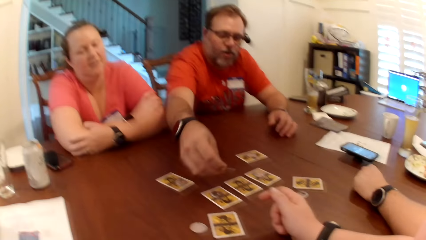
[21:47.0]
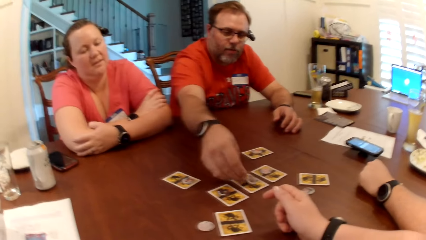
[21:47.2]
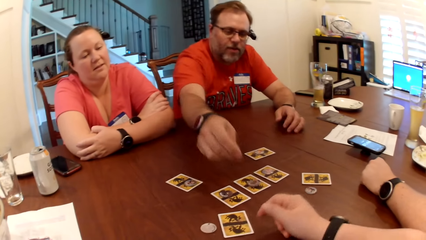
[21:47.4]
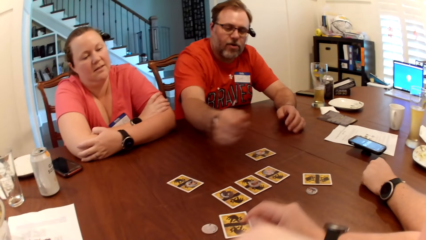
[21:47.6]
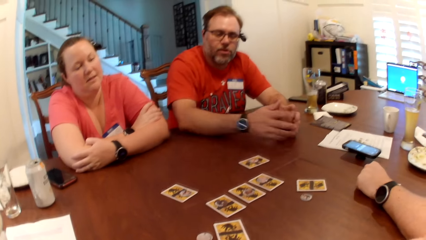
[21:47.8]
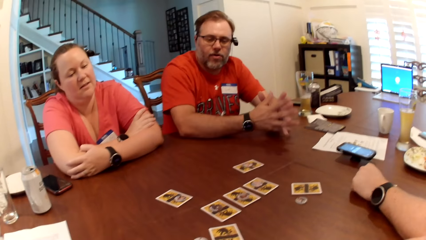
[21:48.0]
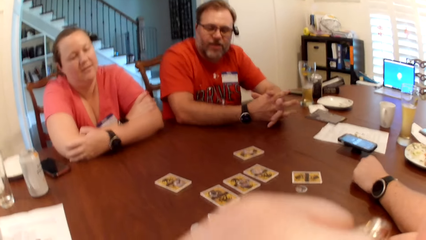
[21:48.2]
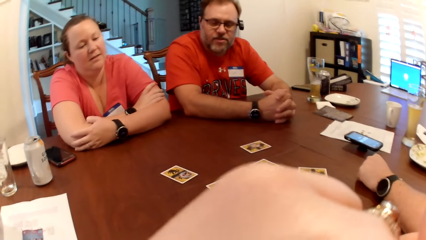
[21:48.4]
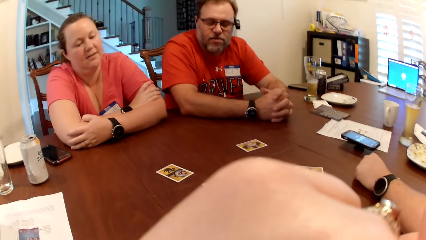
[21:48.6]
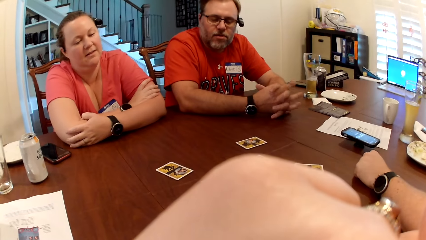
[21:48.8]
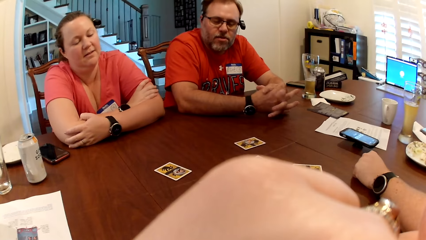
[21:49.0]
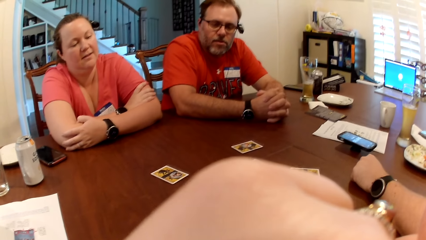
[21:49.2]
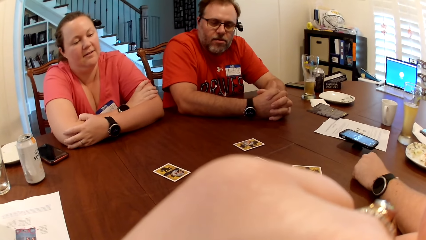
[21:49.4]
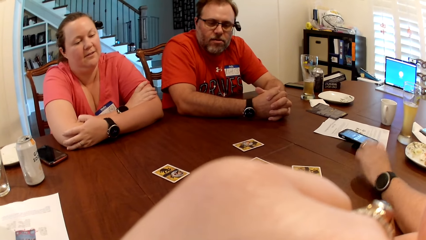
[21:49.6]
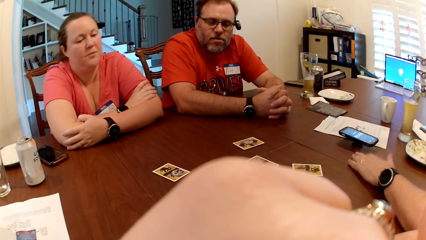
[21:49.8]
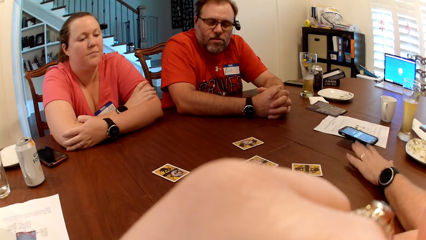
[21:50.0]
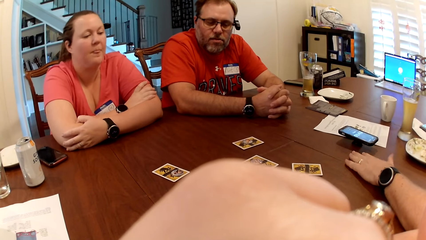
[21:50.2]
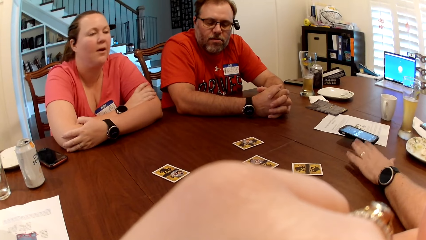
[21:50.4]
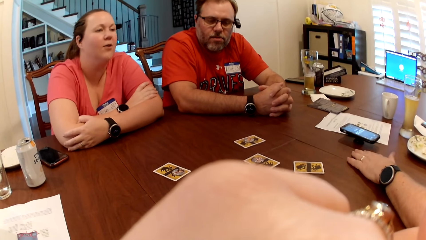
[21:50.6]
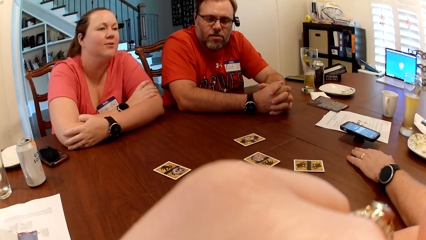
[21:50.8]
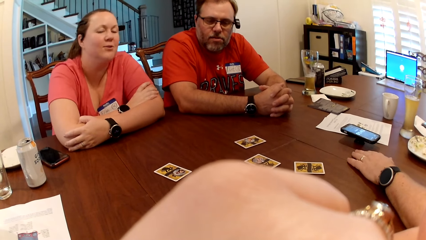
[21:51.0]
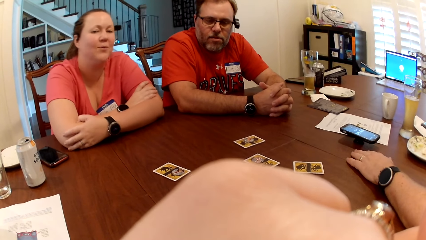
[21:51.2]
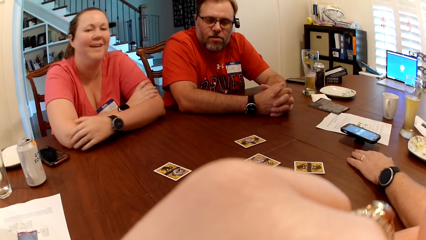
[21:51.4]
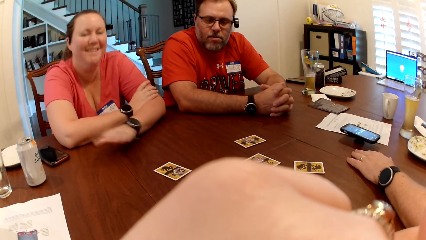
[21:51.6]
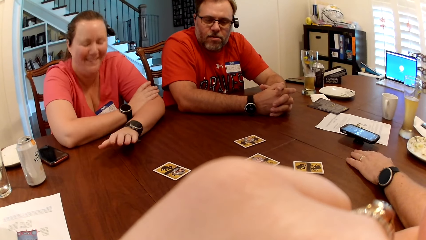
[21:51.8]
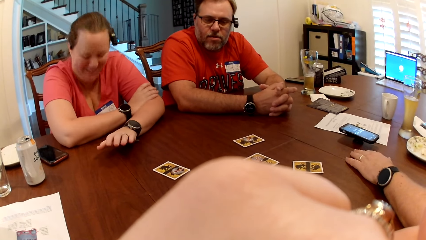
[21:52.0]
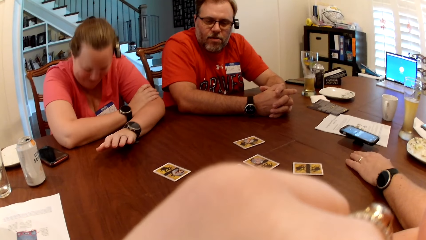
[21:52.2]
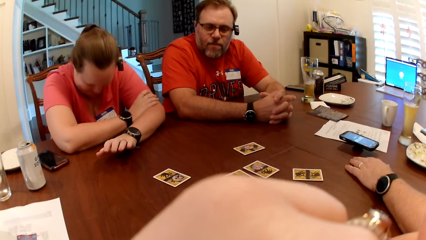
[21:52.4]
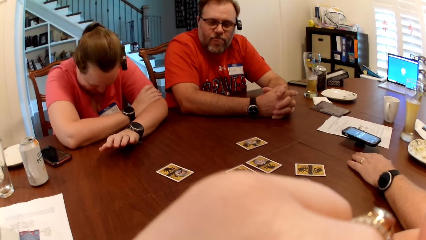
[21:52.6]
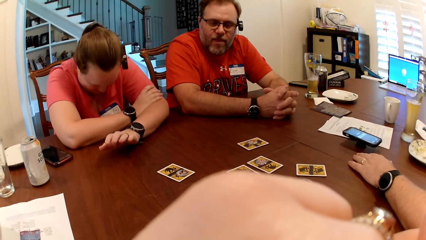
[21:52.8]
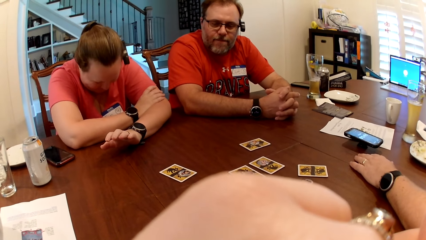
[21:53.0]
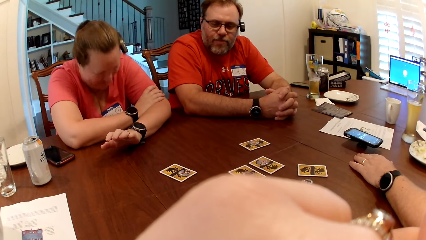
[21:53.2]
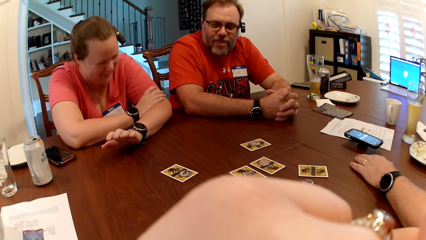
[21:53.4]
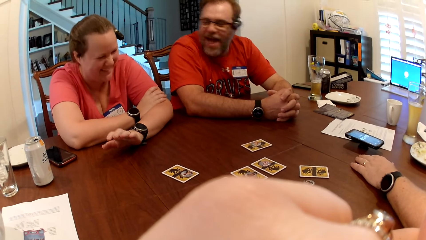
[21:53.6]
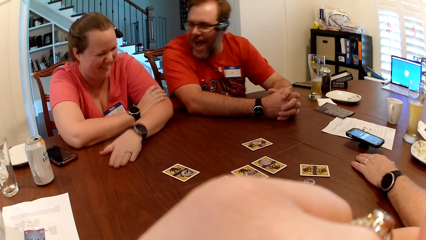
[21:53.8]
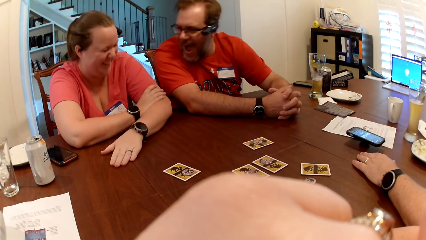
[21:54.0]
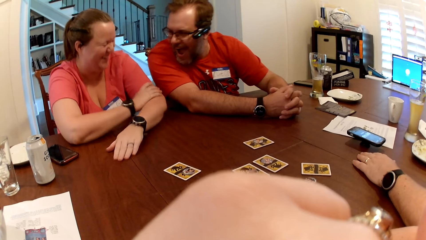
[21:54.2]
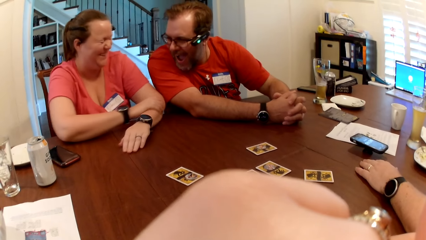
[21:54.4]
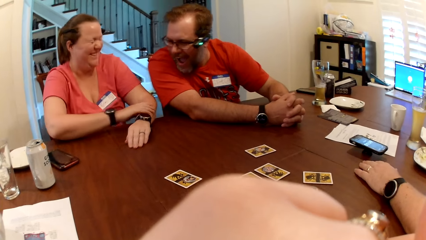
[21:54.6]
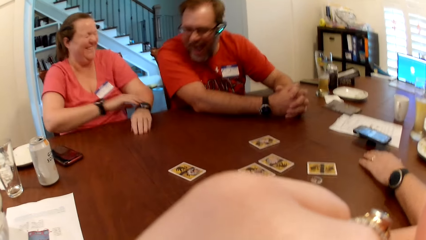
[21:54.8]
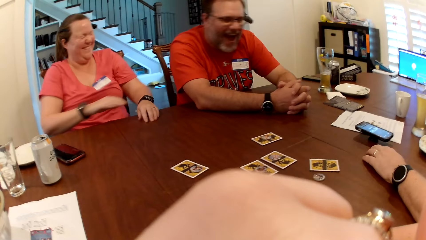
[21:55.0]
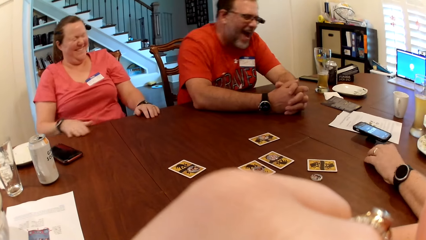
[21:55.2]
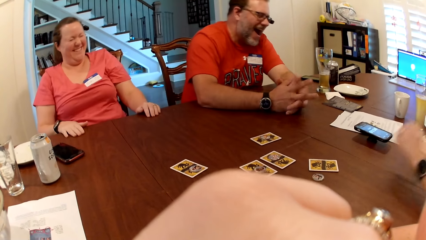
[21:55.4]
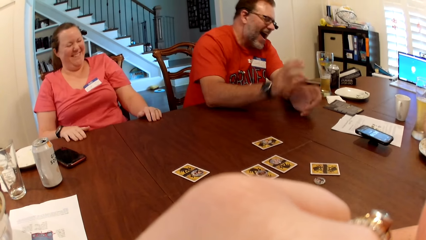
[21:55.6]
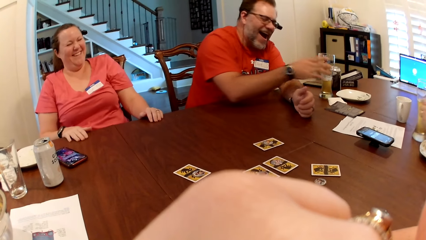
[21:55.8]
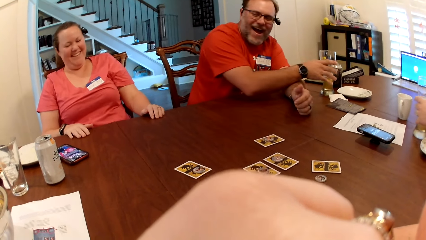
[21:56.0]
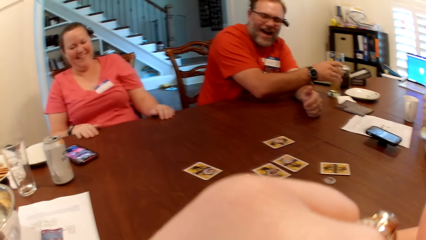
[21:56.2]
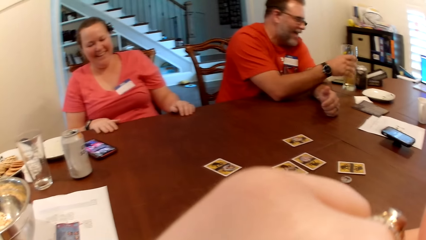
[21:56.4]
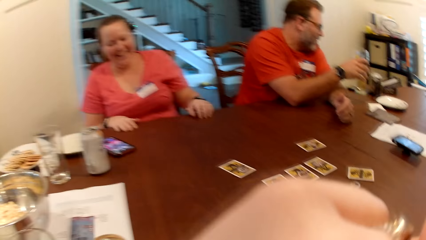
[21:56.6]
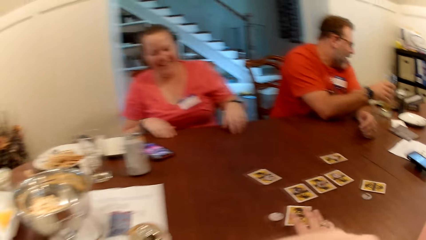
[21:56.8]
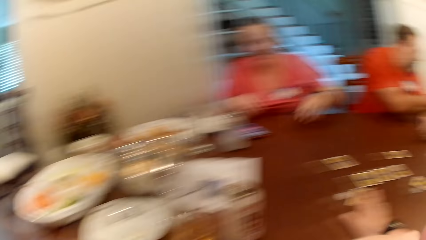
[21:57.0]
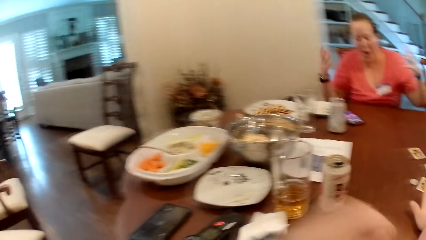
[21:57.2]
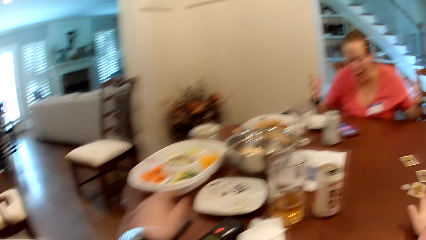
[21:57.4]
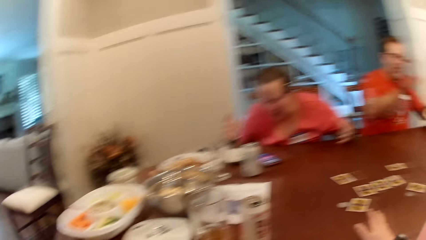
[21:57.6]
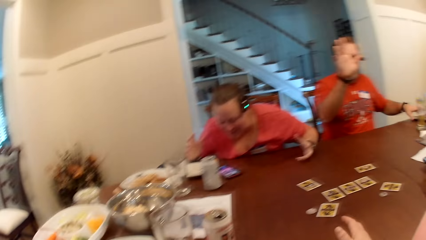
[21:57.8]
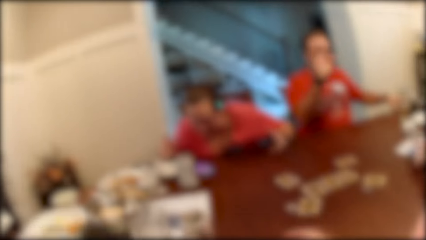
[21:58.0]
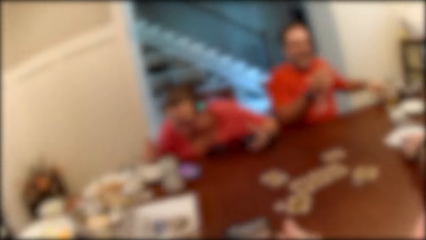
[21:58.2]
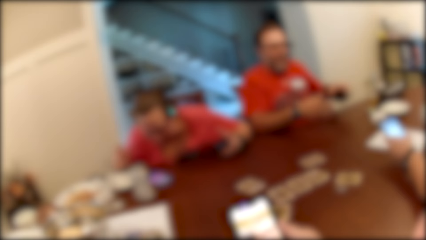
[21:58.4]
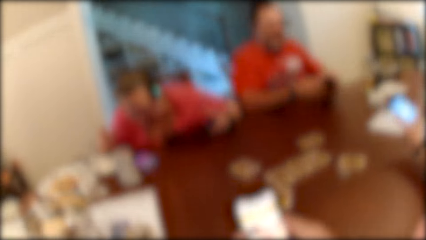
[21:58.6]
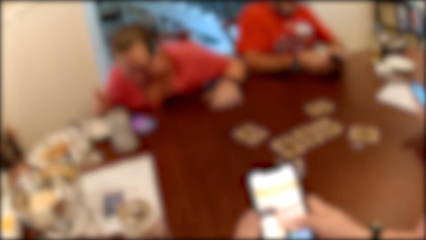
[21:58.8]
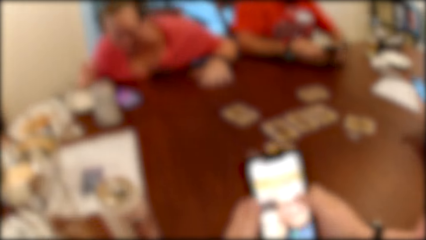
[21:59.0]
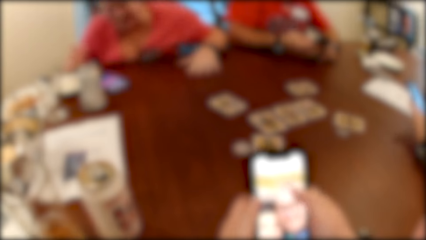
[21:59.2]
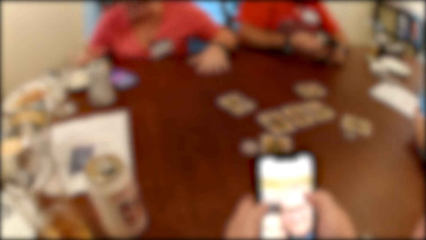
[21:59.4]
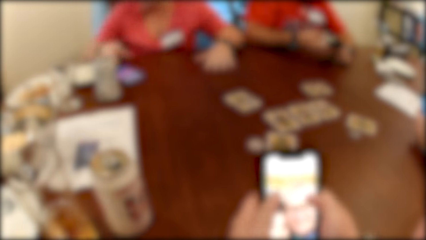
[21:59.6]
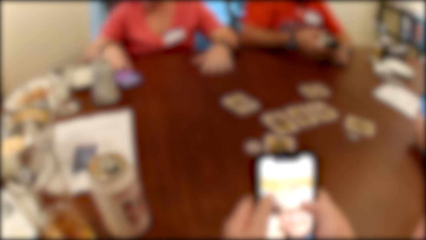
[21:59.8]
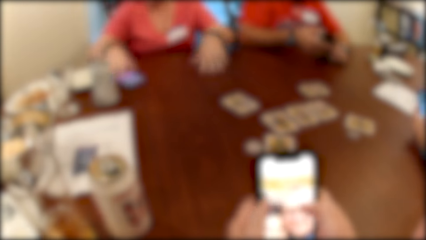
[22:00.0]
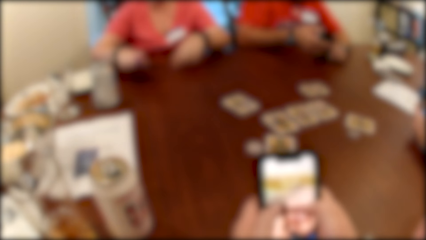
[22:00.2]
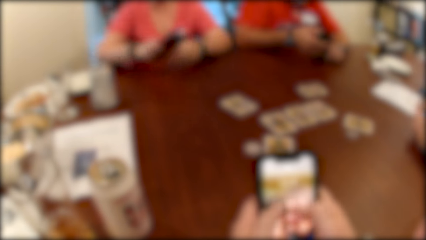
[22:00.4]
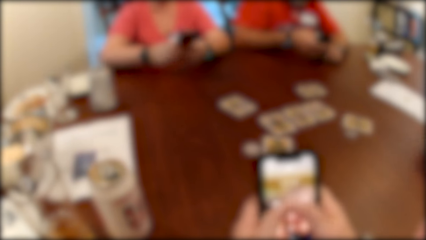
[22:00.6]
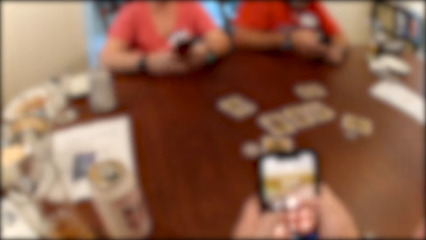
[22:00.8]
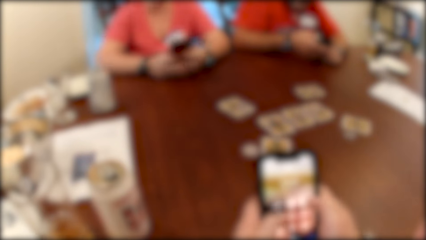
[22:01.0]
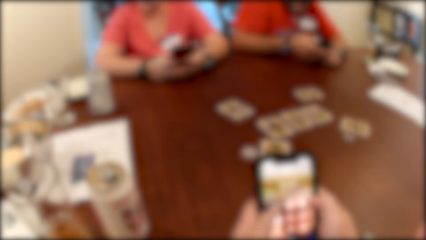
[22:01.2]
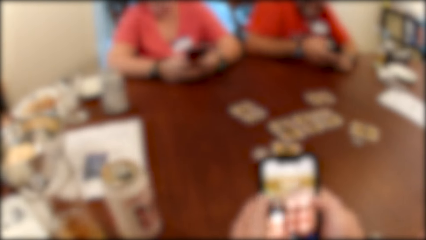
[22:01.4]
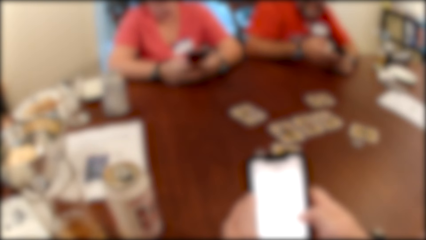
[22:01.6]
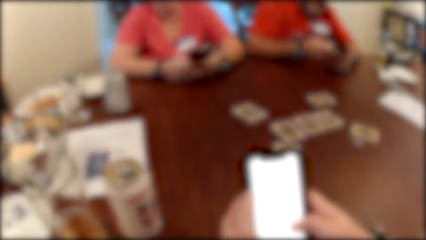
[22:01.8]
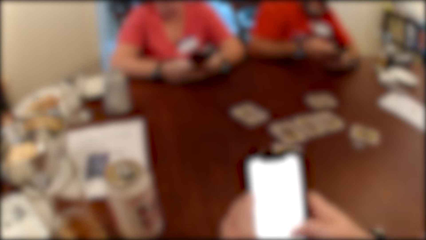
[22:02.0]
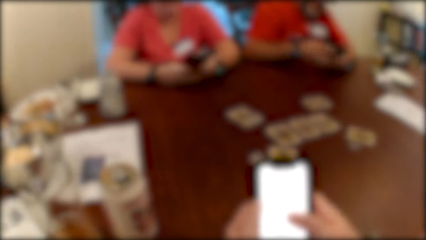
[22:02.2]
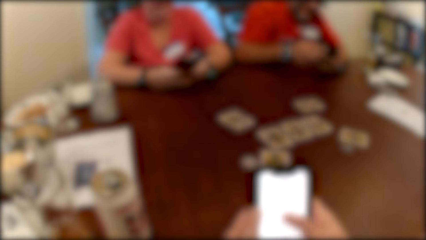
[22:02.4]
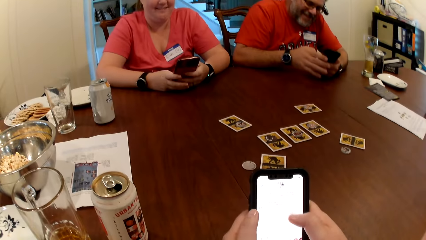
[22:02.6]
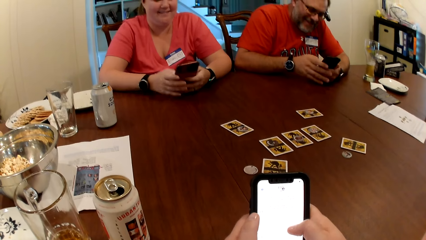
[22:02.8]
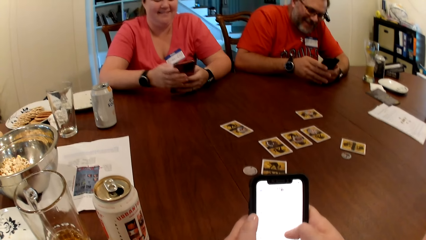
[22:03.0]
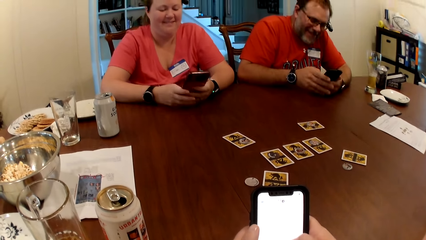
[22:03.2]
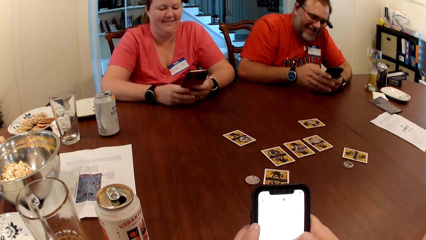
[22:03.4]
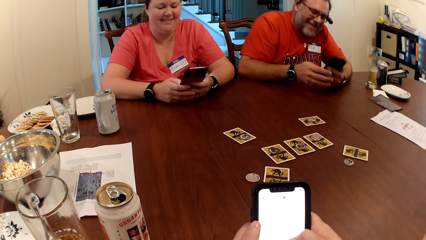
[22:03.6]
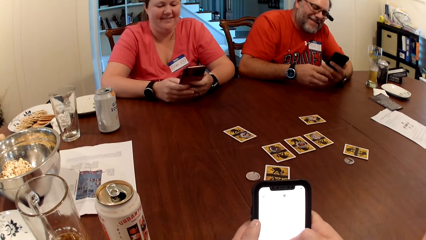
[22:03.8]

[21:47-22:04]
A man picks the card token on the table with his right hand. He drops the card token on a card on the table with his right hand. The camera wearer adjusts cards on the table. Another man taps the table with his left hand. A woman interacts with the first man, the second man and the camera wearer. A third man interacts with the woman. The camera wearer looks around a room. She picks a phone on the table with her left hand. She presses the phone with her hands. The second man presses a phone with his hands. The camera wearer operates a mobile phone. The first man presses the phone with his hands. The woman picks a phone on the table with her right hand. The woman operates a mobile phone.
